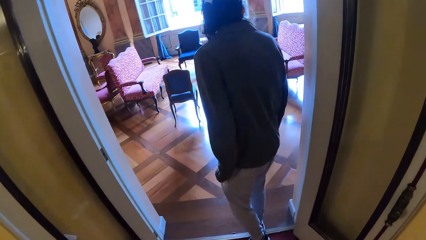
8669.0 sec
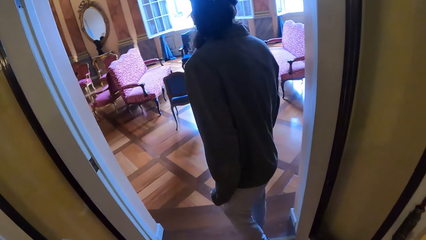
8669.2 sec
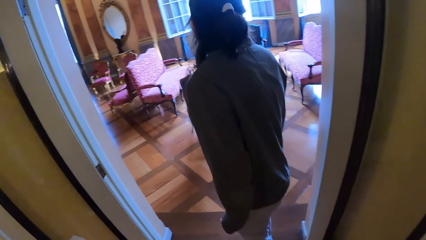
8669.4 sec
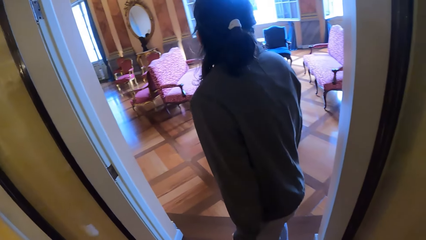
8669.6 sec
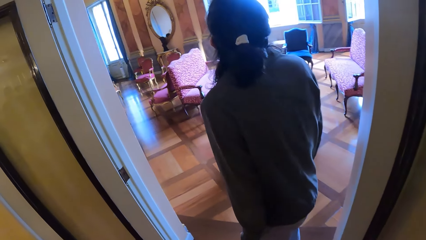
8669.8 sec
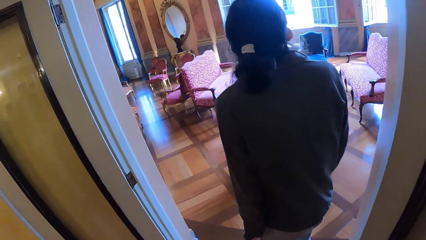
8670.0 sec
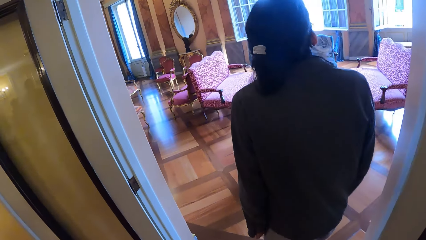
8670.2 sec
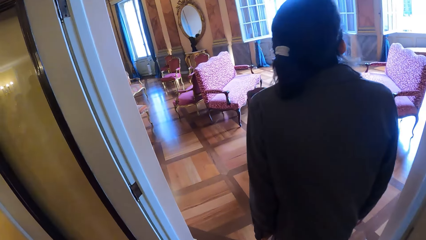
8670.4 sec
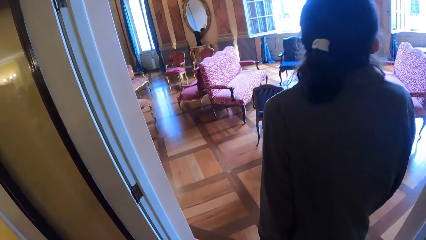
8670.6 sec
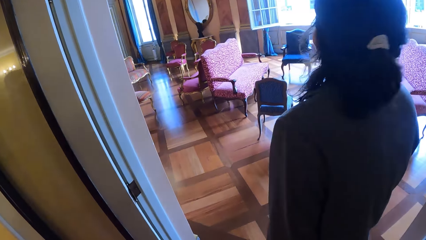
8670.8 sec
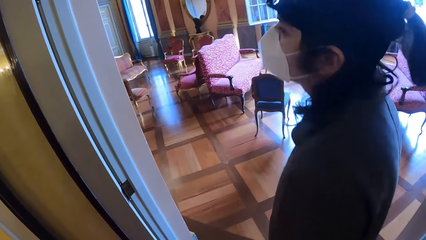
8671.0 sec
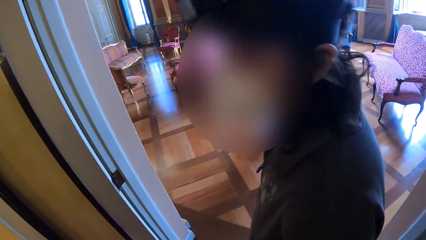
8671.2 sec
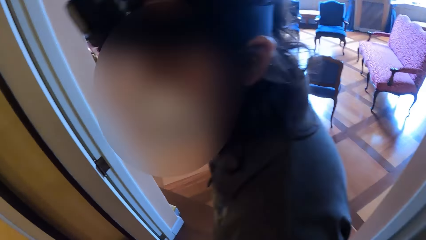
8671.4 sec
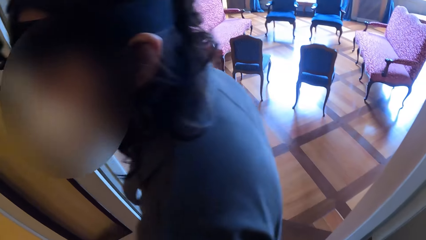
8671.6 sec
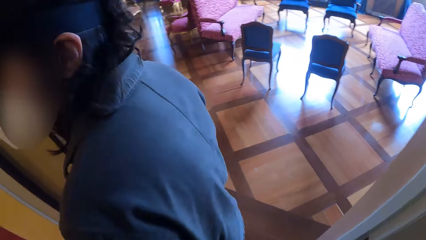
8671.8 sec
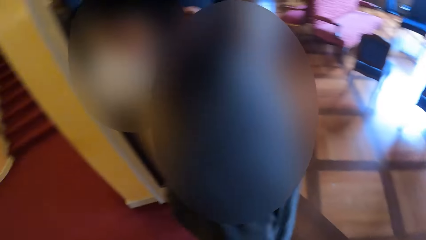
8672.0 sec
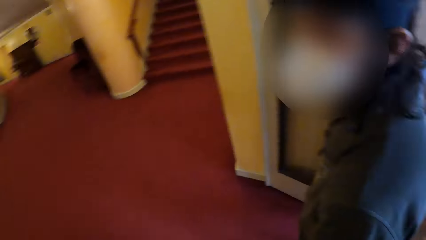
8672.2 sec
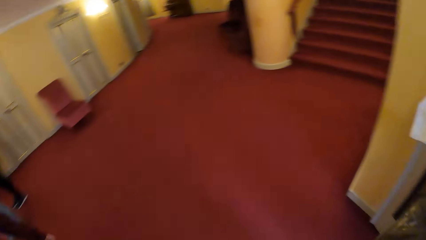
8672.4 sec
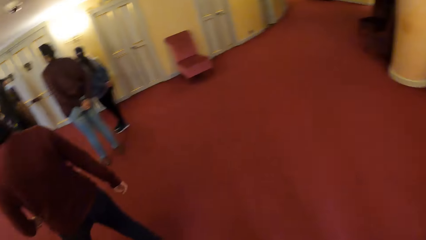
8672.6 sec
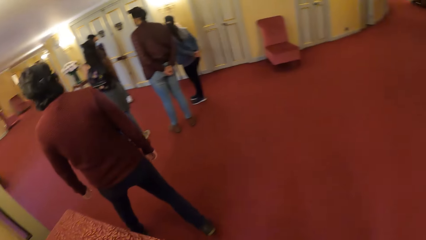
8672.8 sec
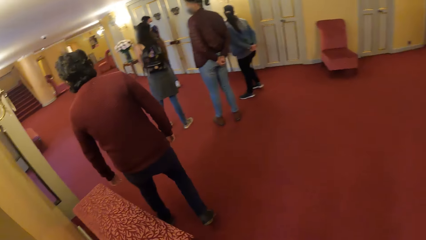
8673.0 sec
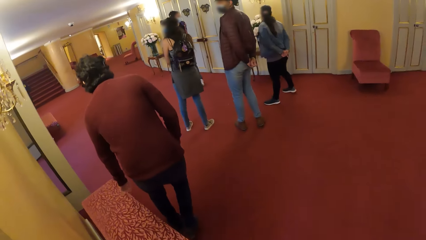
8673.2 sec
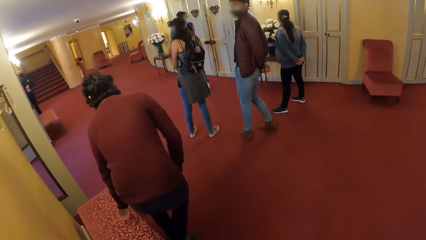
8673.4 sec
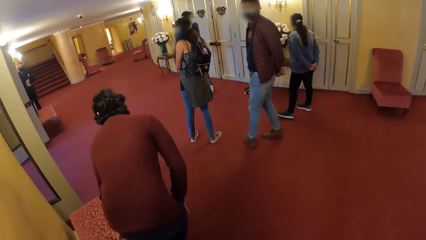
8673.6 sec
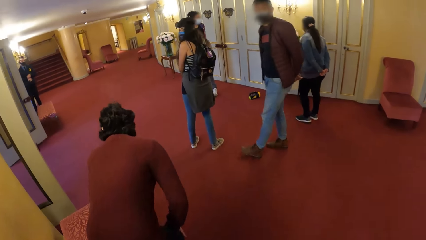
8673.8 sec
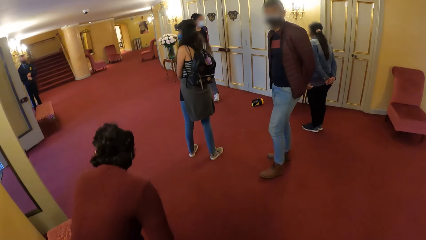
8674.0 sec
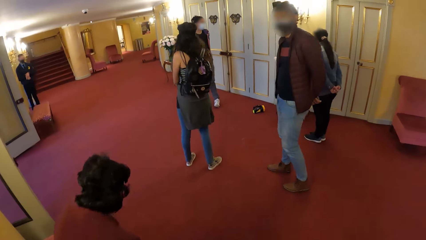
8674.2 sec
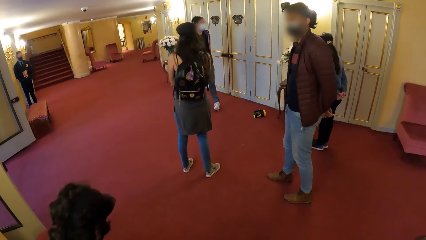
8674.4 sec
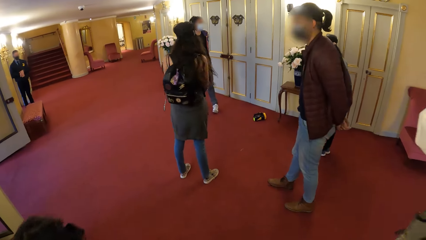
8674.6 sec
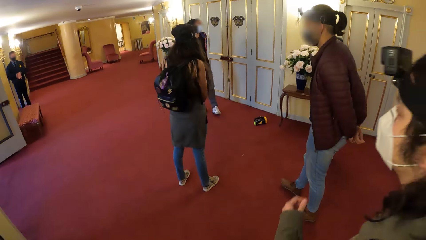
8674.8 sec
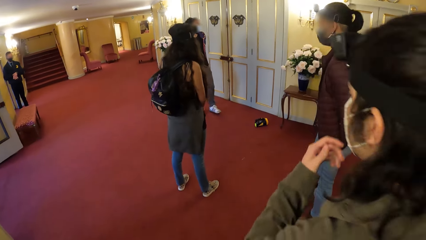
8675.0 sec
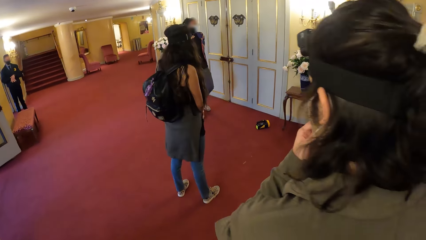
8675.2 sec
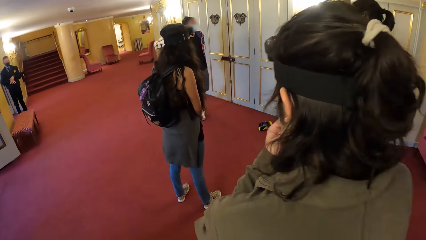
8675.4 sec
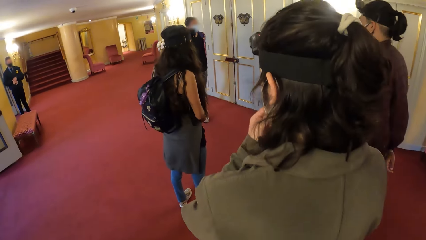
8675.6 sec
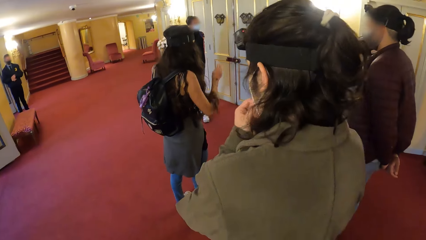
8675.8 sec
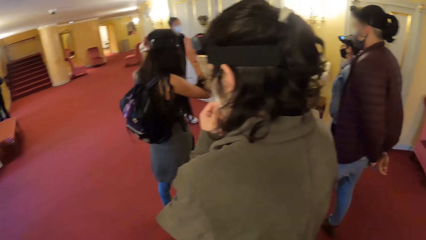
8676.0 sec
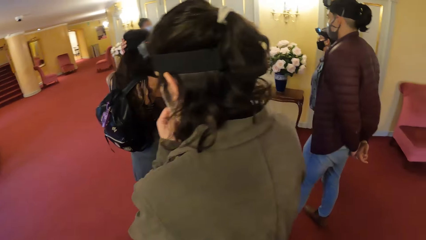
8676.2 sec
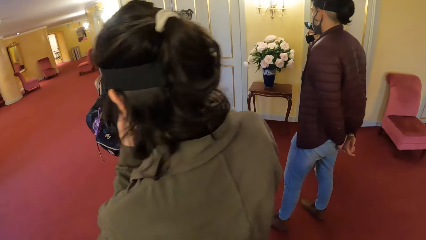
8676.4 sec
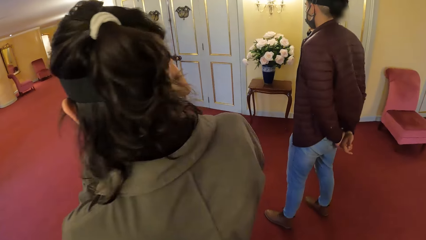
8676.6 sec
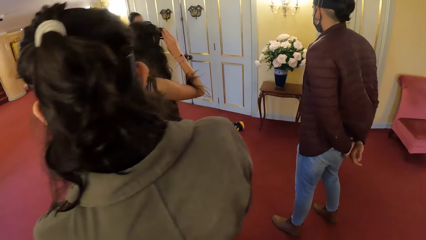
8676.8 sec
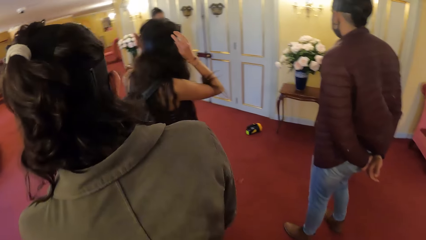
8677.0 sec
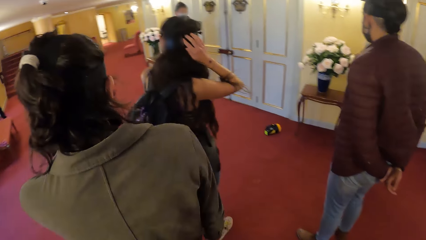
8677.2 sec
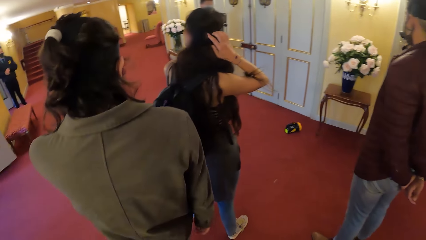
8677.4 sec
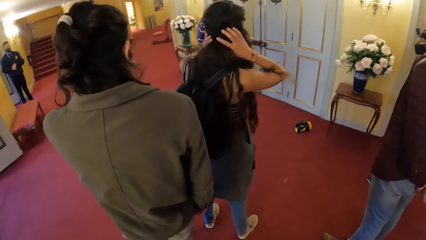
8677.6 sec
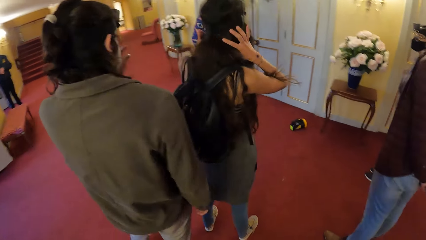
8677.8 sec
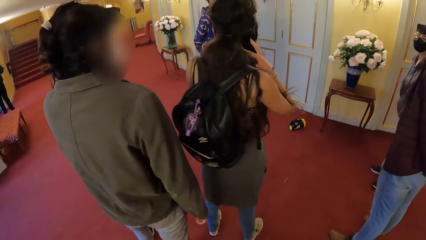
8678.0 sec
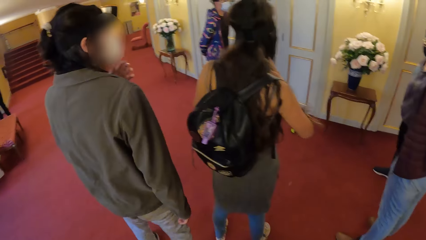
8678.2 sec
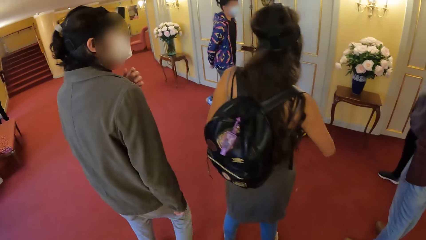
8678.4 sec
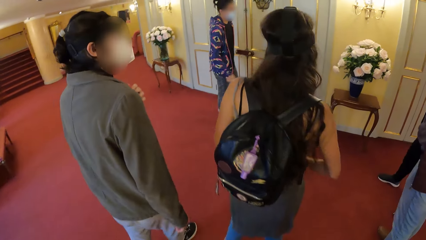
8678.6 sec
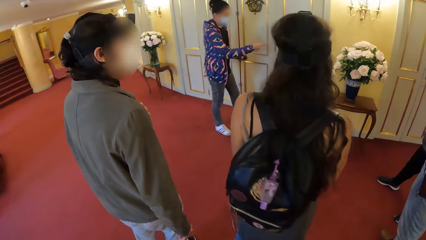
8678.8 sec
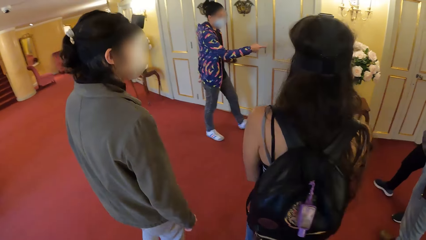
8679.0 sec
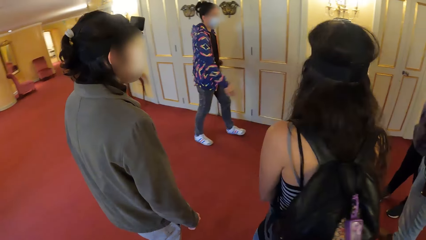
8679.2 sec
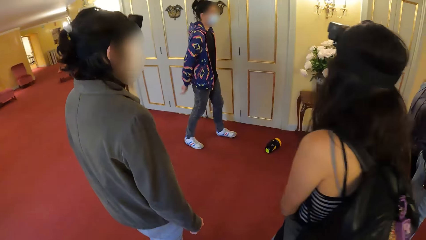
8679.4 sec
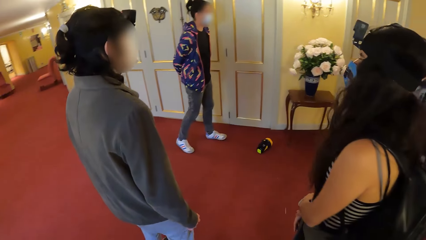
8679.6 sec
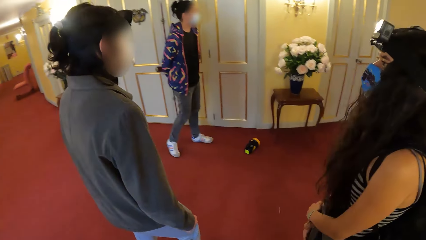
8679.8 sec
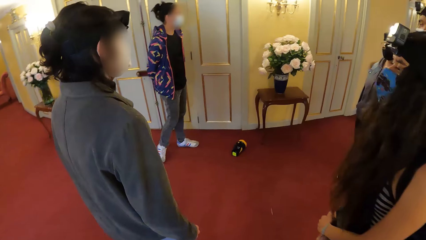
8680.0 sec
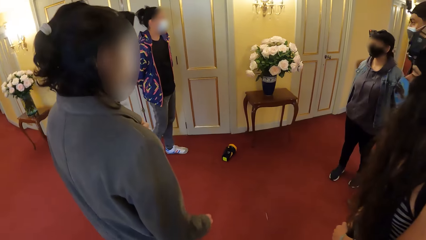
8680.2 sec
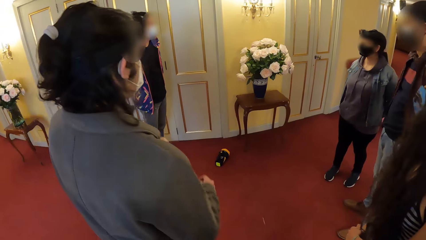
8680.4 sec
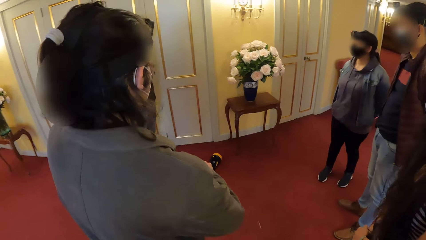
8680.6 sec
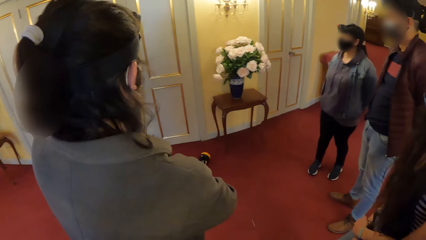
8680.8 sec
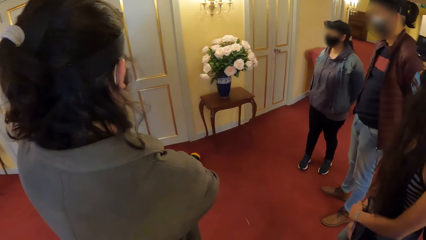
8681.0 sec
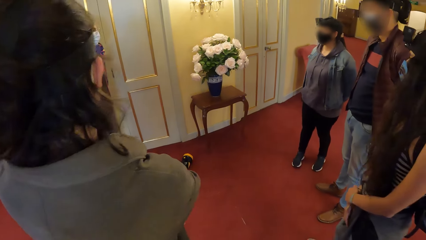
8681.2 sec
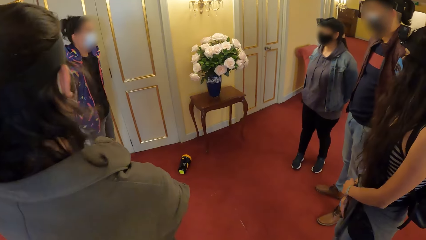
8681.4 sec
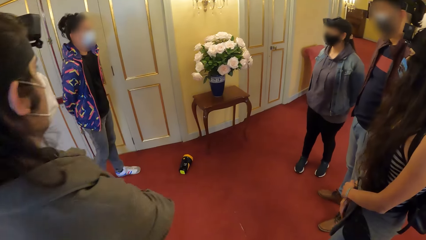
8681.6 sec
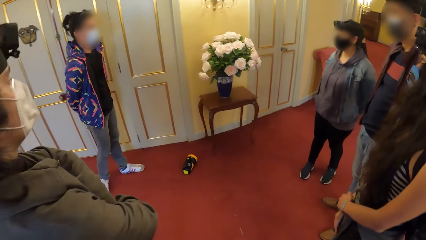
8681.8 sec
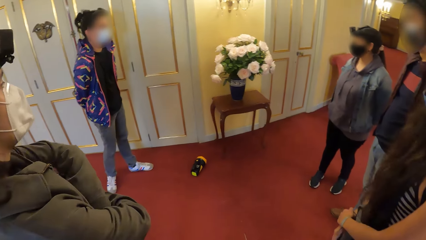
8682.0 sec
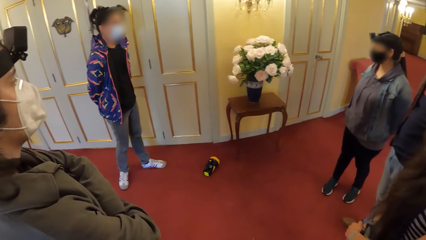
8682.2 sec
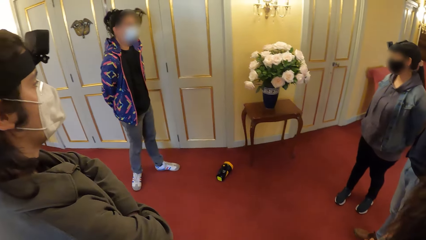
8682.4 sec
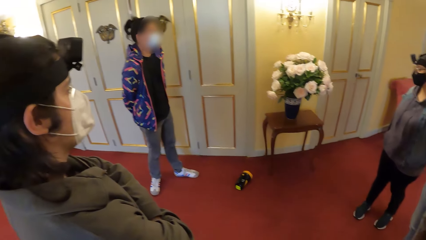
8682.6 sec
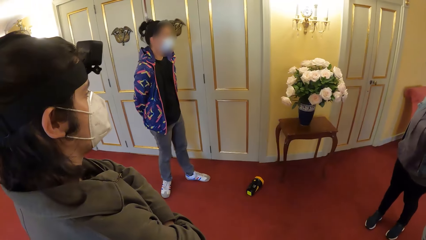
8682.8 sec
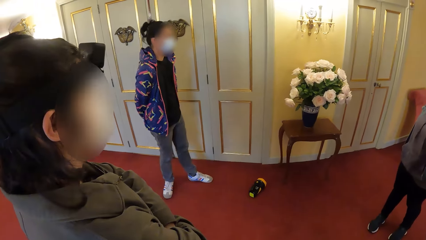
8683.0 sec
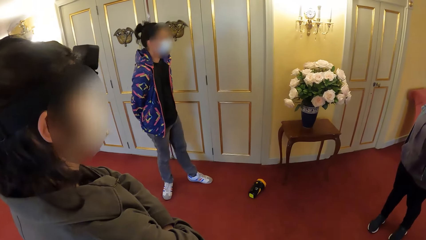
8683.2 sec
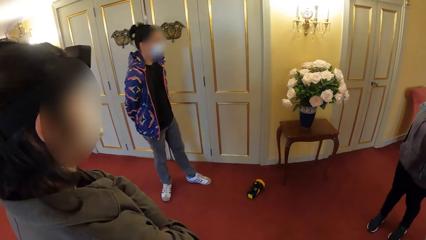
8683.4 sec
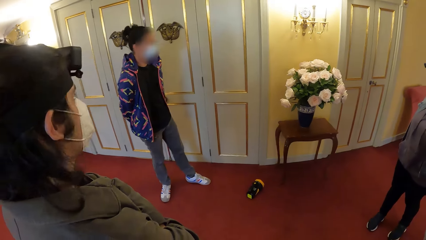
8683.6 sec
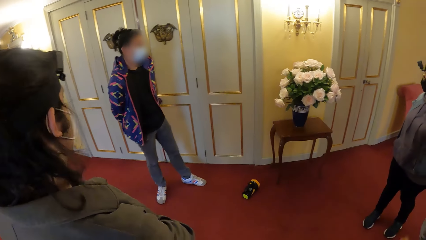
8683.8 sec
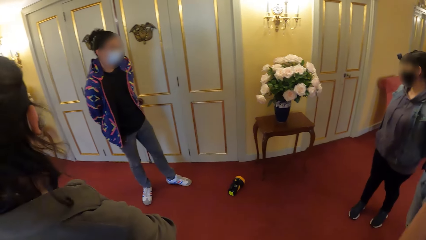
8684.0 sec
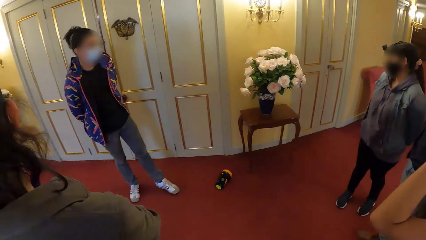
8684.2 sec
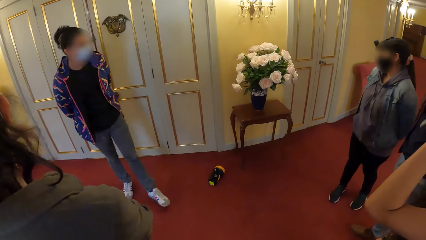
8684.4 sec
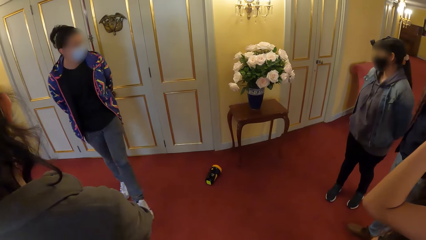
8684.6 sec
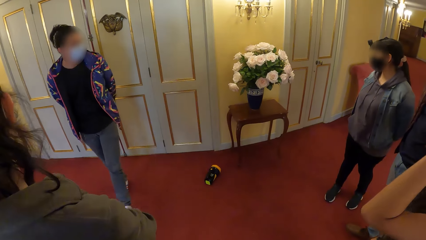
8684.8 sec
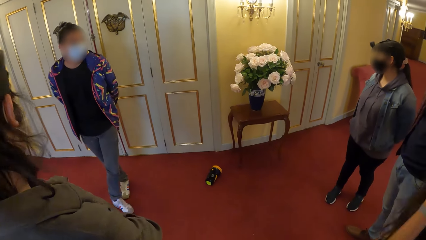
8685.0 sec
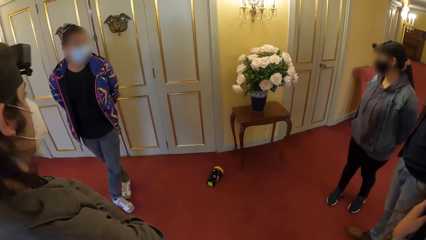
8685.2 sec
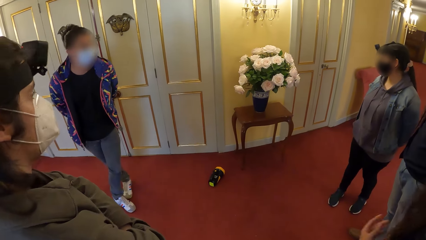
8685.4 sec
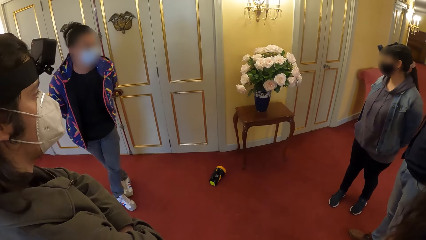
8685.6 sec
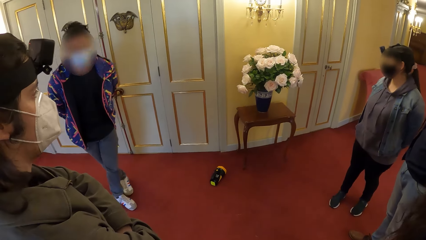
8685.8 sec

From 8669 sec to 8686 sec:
The camera wearer looks inside another room. They turn around the room. They walk around the building. A man adjusts his nose mask with his left hand. A woman adjusts her camera with both hands. The camera wearer looks around the building.
